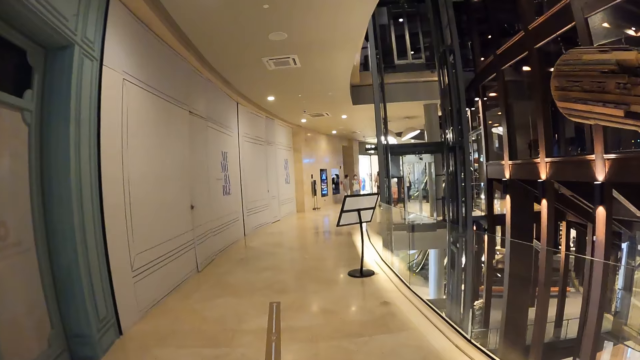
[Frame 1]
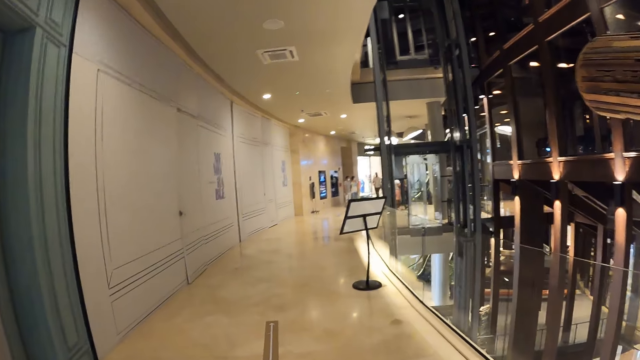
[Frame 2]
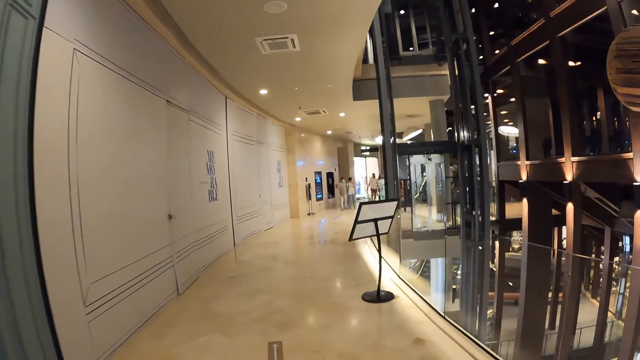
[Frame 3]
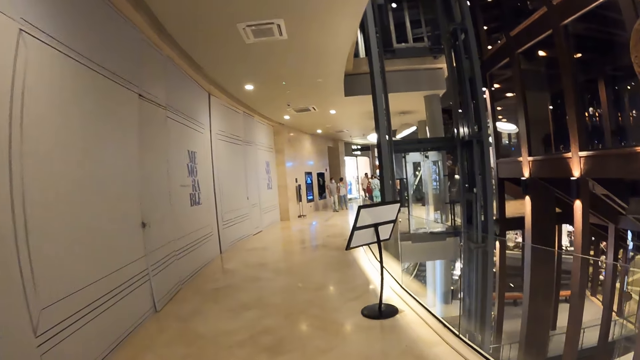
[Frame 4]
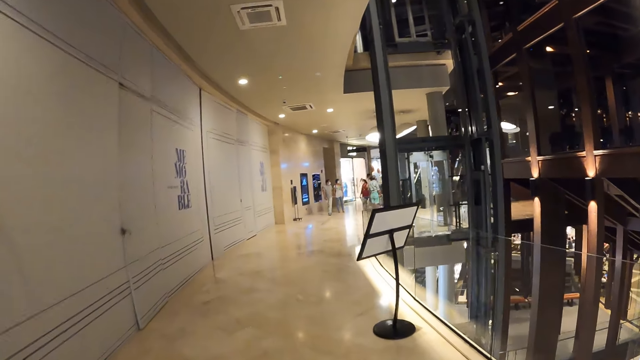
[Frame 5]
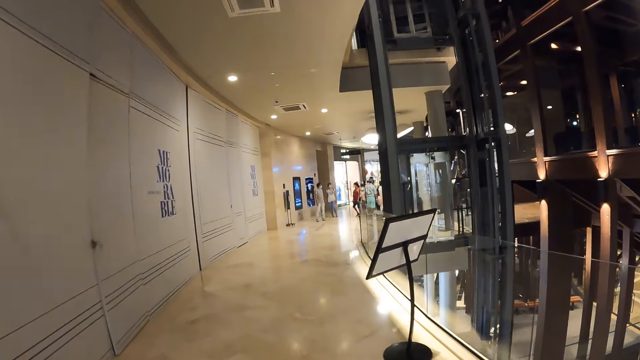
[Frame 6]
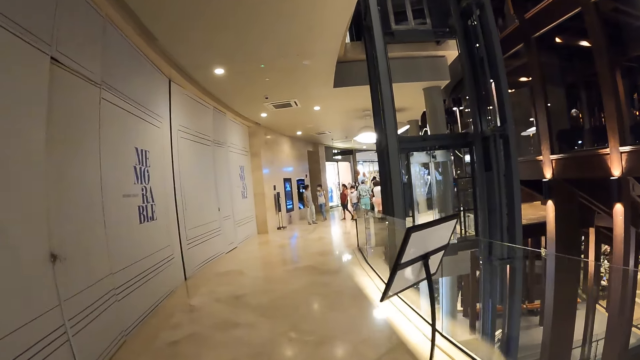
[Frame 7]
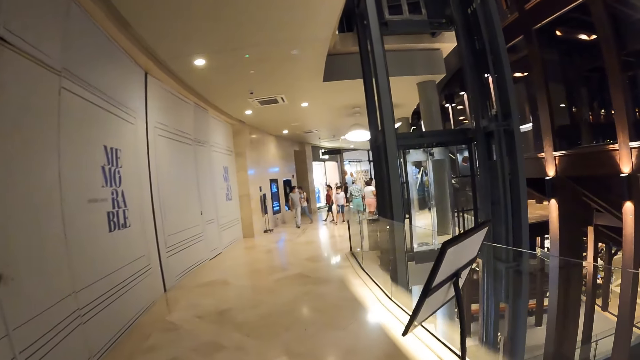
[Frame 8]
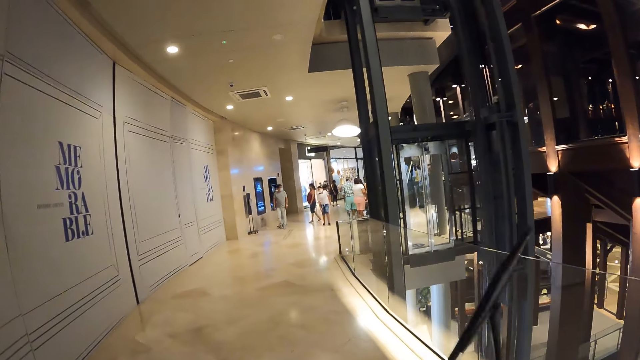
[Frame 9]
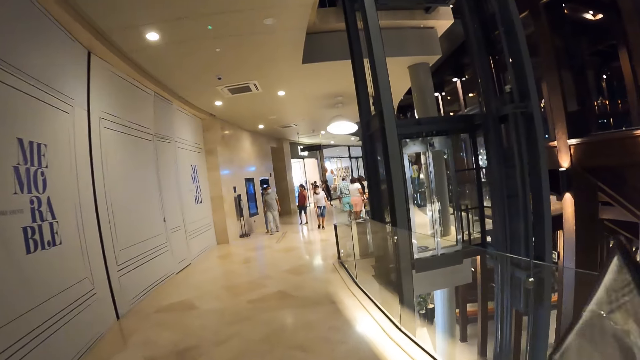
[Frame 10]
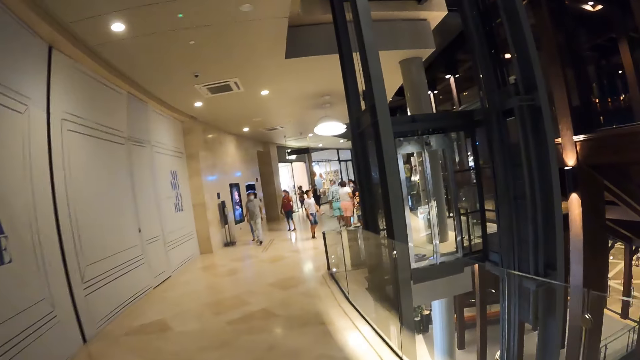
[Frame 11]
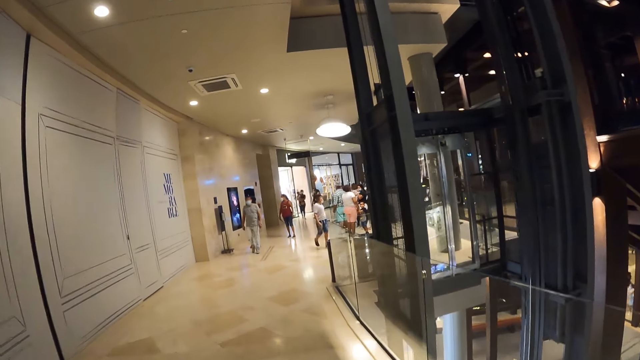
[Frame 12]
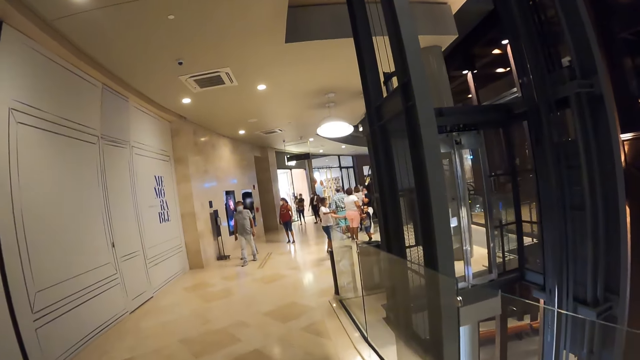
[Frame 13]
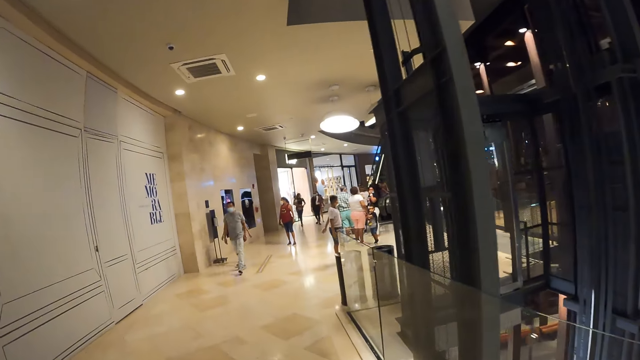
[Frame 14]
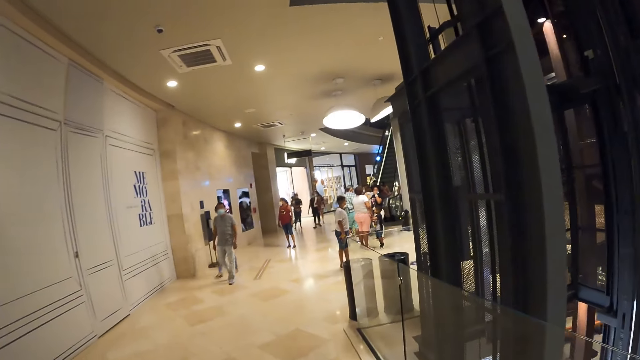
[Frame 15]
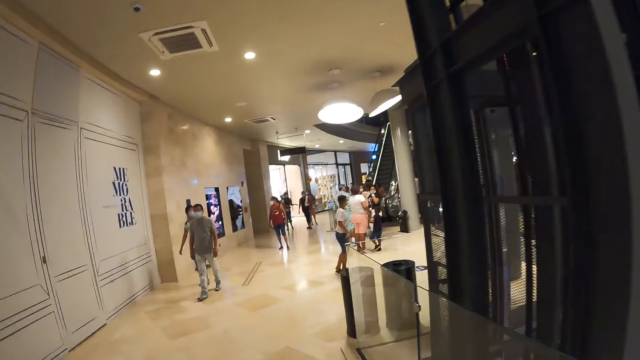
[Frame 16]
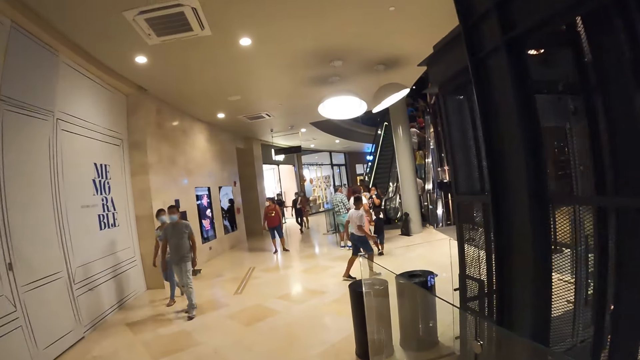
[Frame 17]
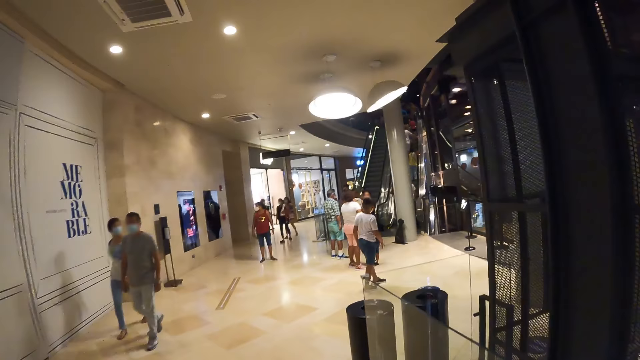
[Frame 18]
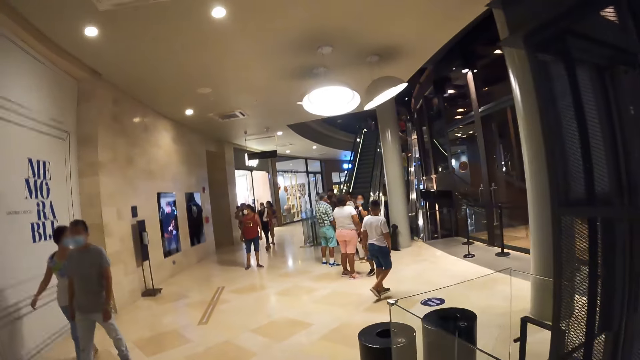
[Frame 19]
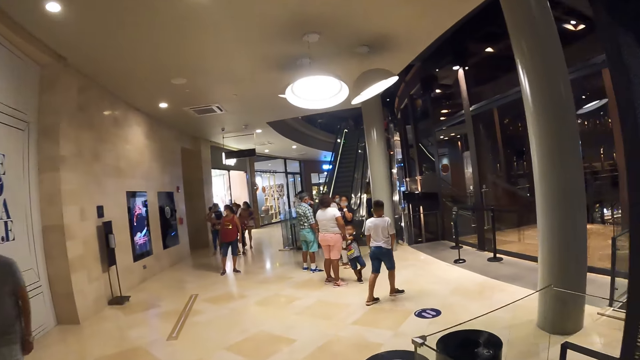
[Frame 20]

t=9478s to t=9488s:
A man walks towards the camera wearer.

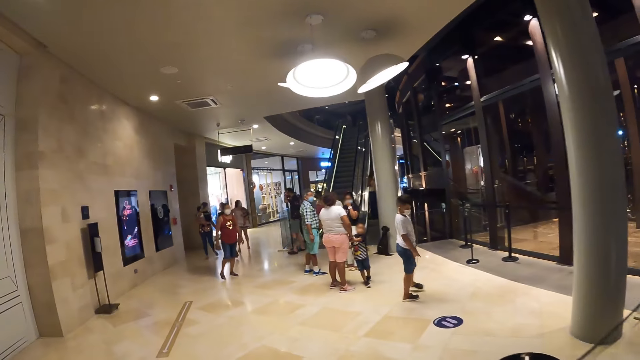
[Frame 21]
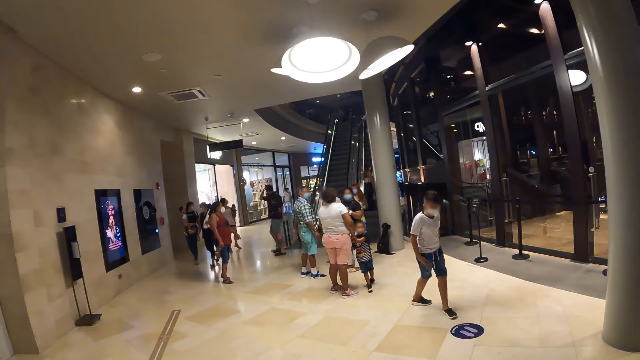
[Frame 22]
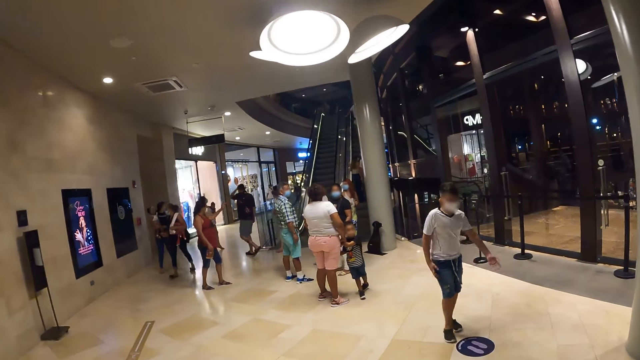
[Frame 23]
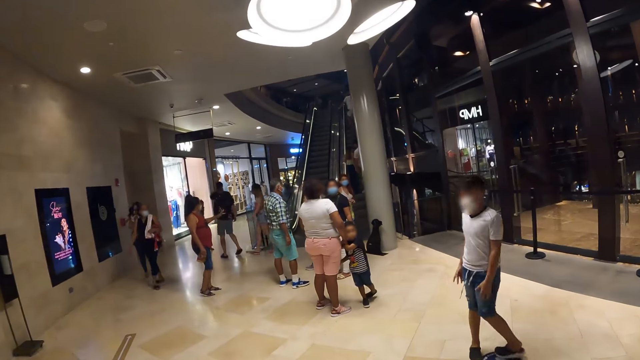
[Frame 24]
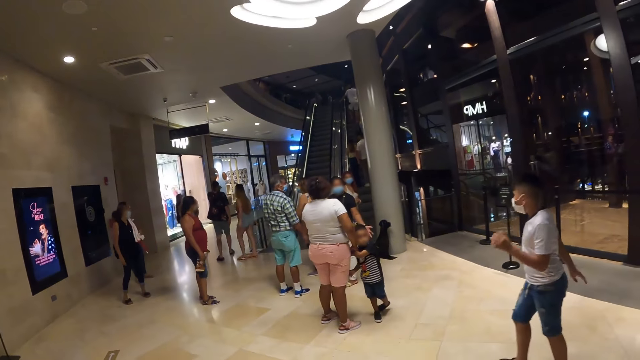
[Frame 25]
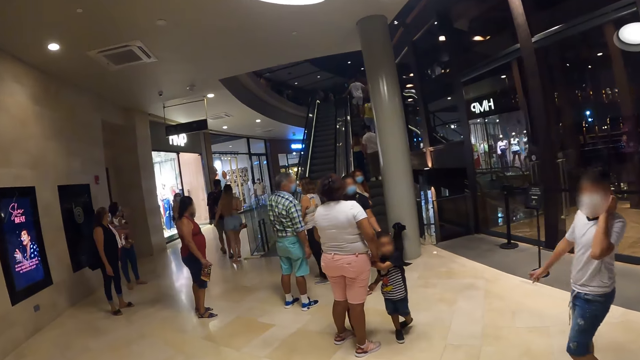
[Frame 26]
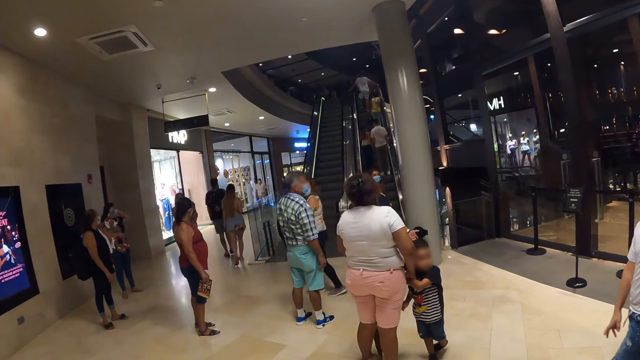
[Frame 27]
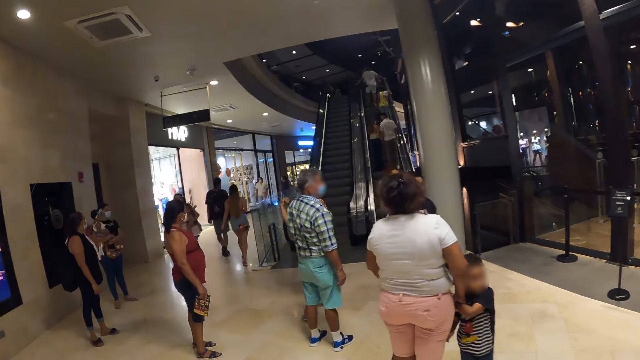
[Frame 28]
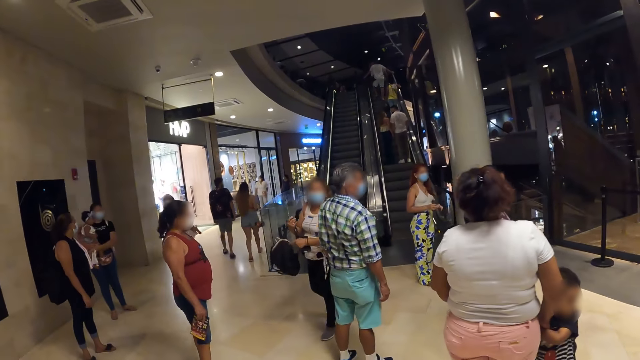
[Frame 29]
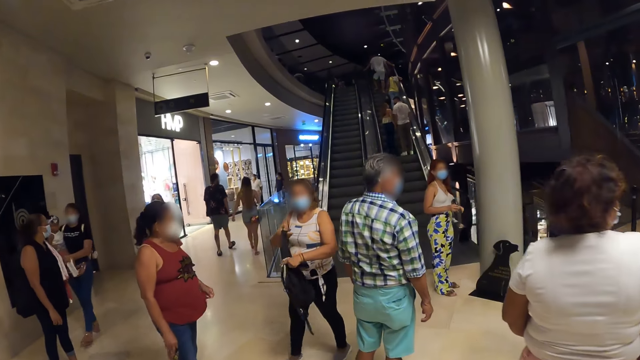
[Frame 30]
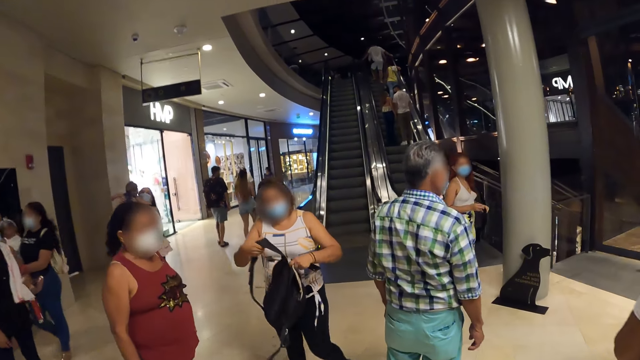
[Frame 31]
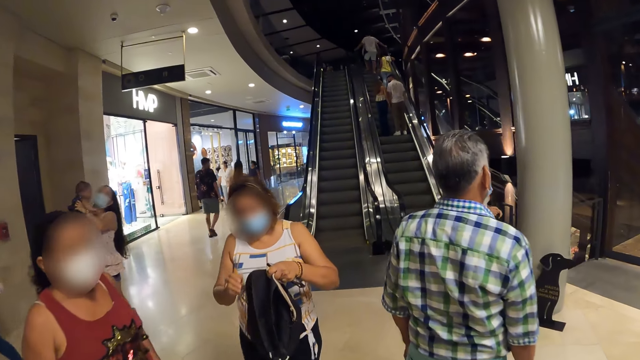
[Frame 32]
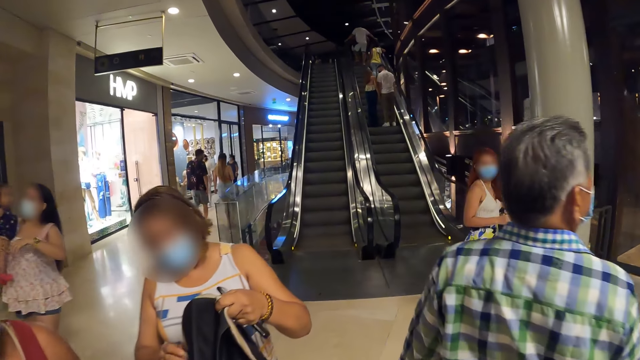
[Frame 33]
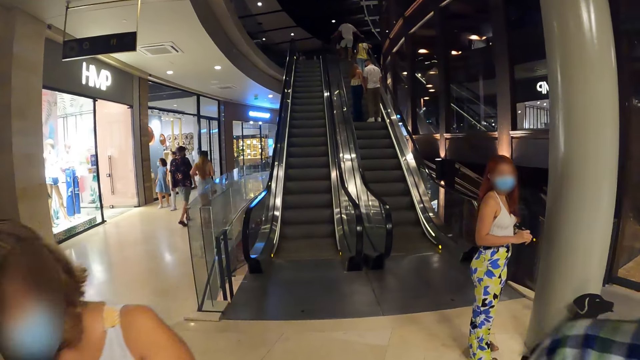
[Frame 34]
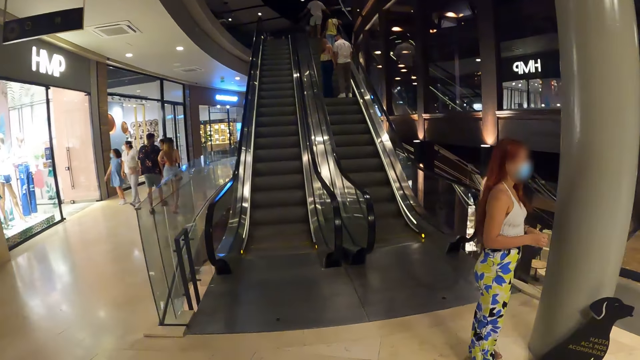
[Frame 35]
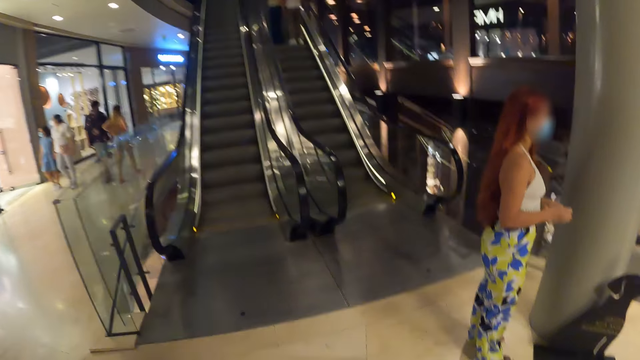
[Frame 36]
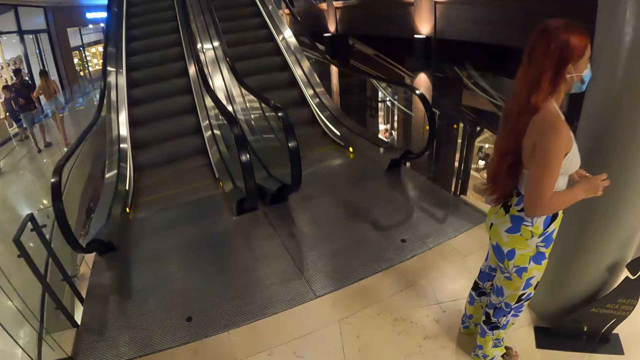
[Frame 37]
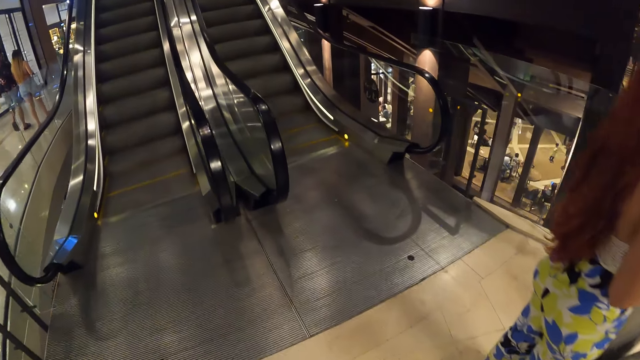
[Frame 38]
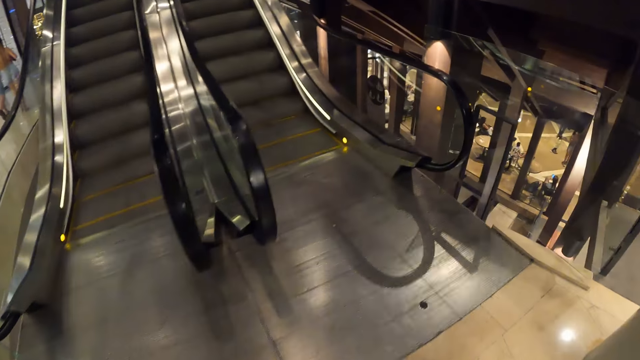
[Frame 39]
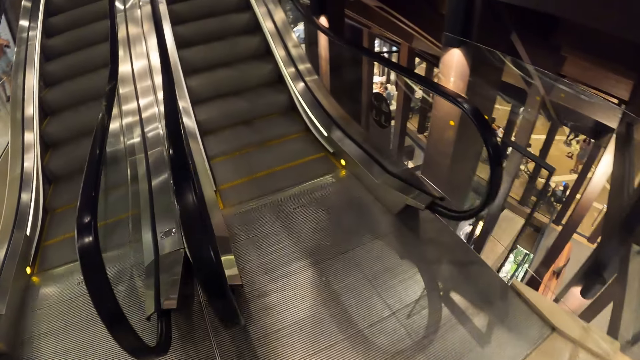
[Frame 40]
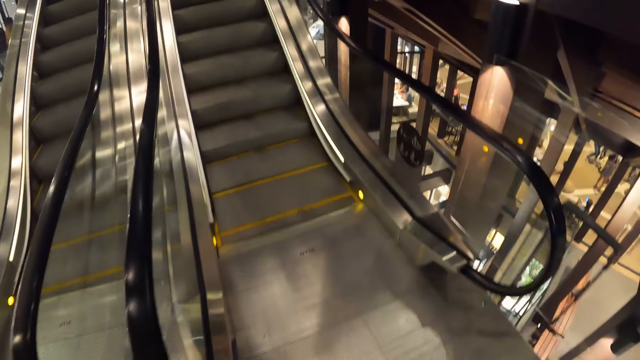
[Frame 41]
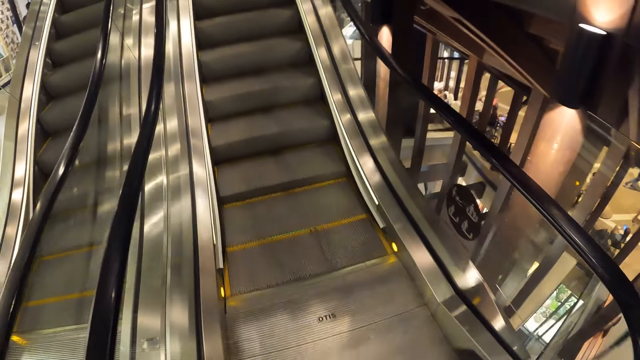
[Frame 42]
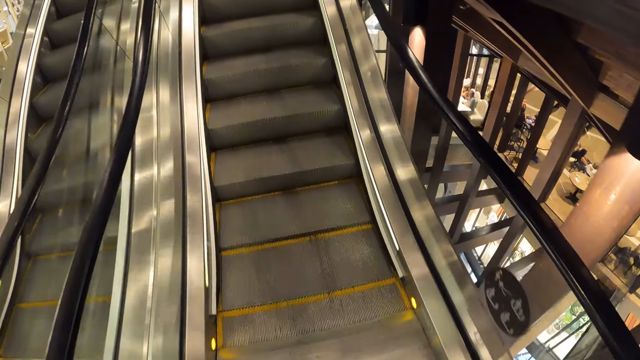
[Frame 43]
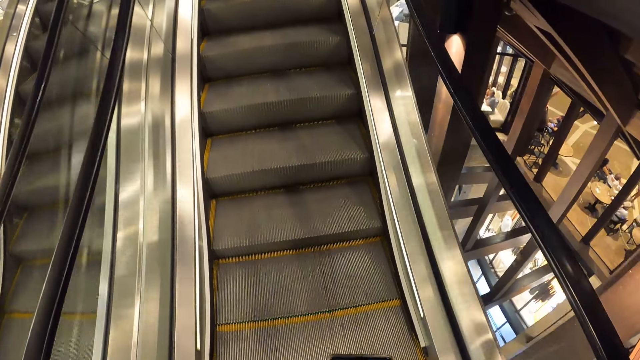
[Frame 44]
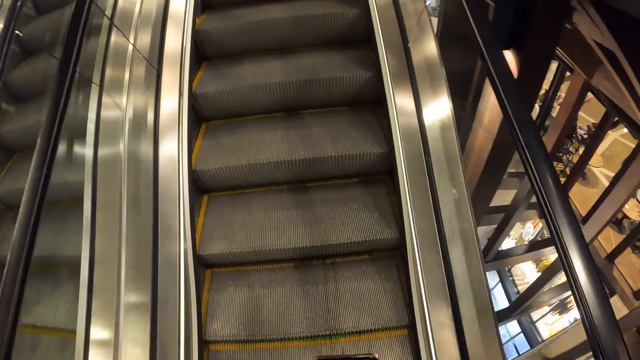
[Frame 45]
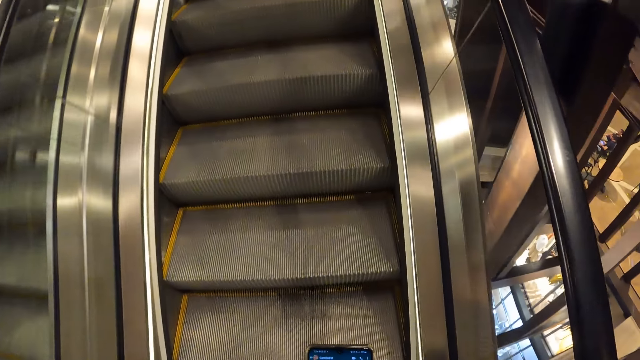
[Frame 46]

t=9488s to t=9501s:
A boy interacts with people. A woman holds a bag. The camera wearer moves up on an electric stairs. They step on an escalator.
